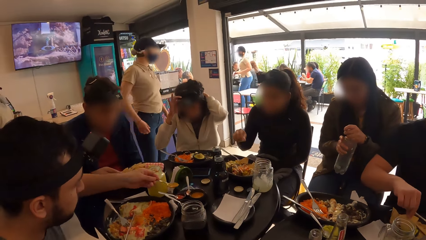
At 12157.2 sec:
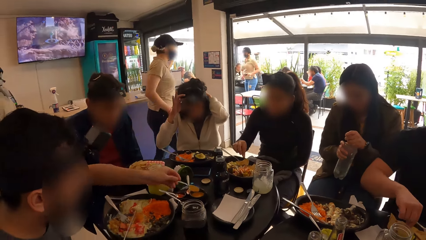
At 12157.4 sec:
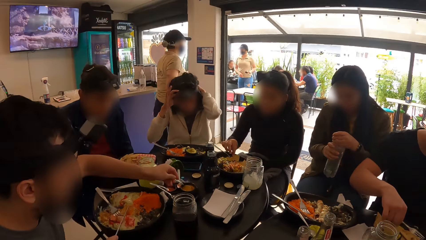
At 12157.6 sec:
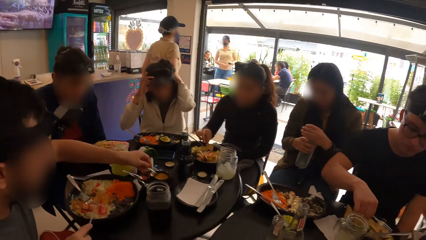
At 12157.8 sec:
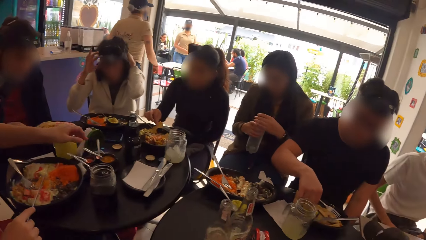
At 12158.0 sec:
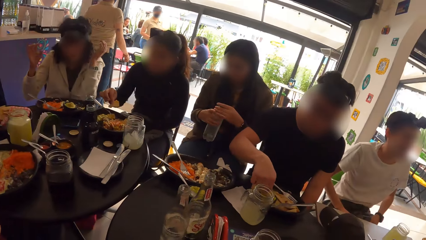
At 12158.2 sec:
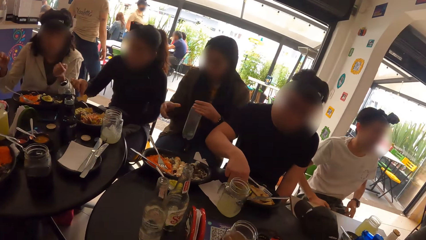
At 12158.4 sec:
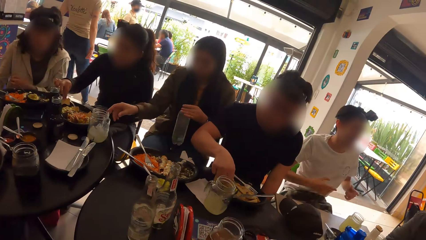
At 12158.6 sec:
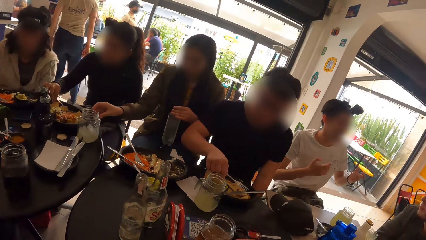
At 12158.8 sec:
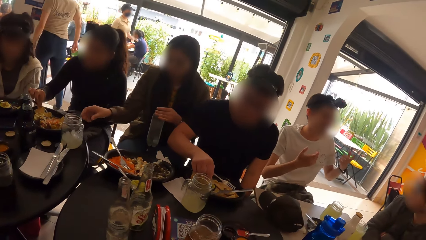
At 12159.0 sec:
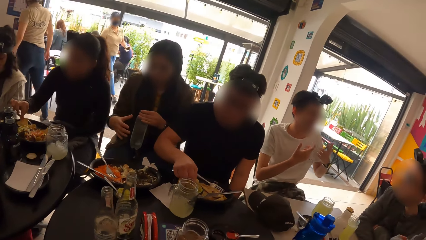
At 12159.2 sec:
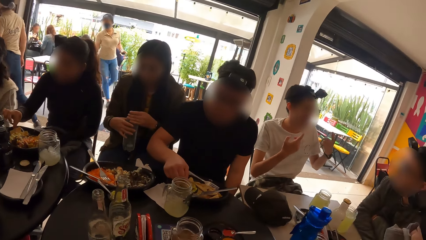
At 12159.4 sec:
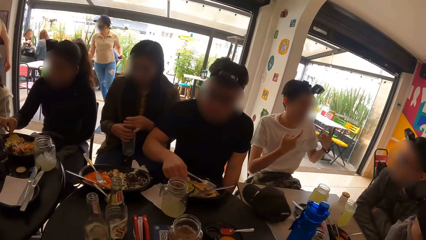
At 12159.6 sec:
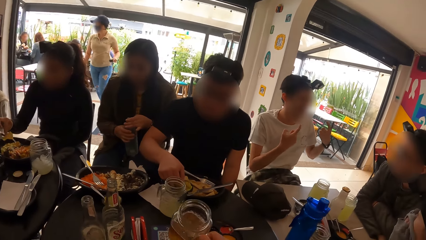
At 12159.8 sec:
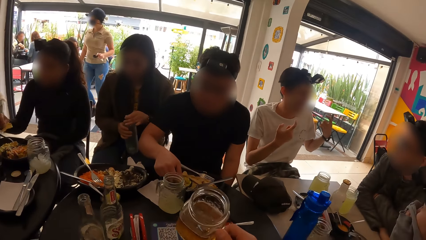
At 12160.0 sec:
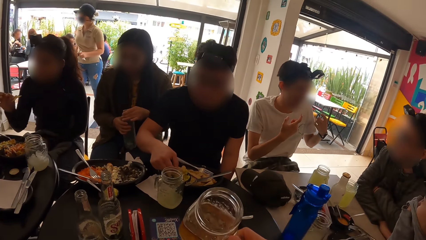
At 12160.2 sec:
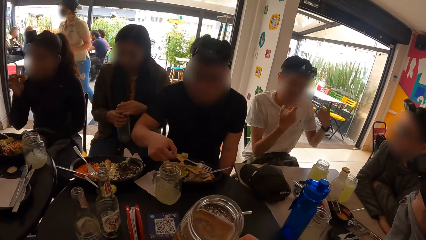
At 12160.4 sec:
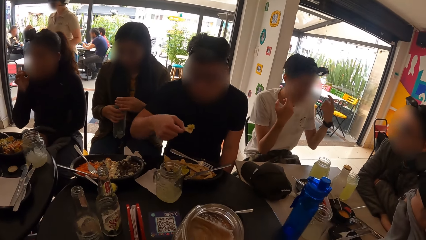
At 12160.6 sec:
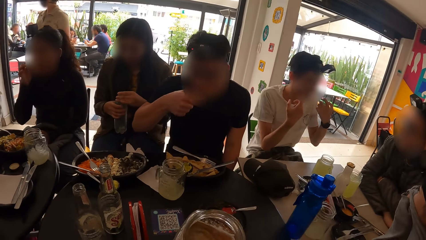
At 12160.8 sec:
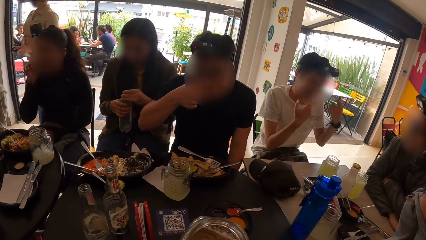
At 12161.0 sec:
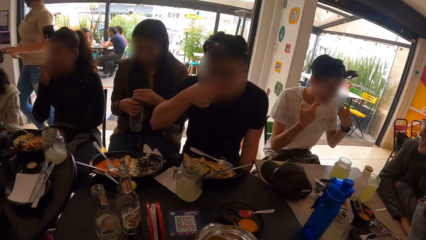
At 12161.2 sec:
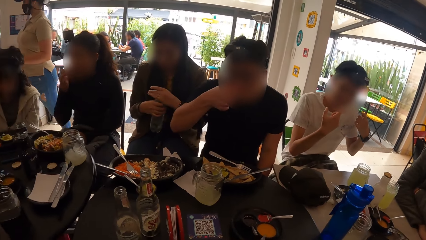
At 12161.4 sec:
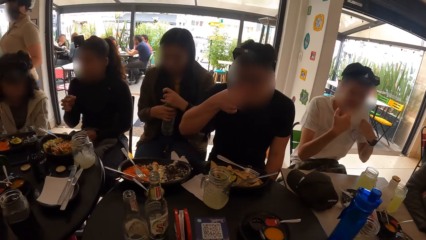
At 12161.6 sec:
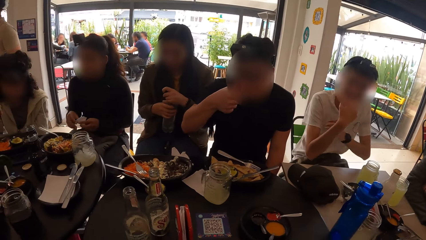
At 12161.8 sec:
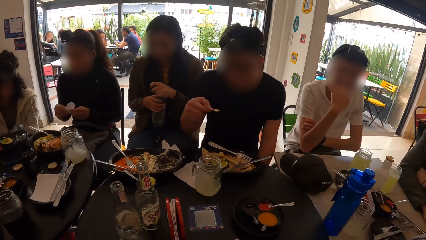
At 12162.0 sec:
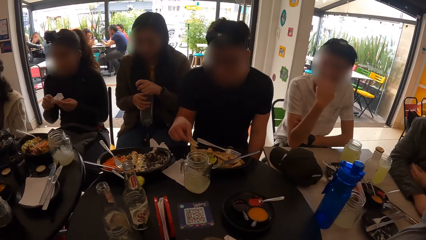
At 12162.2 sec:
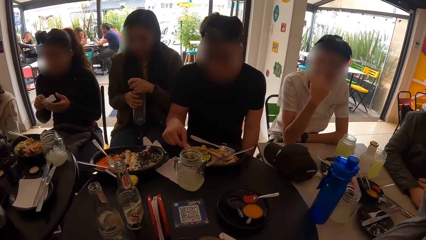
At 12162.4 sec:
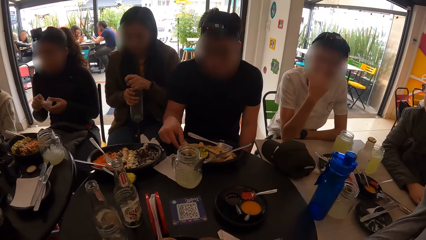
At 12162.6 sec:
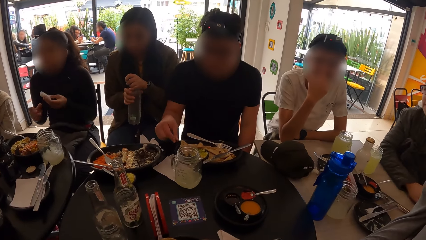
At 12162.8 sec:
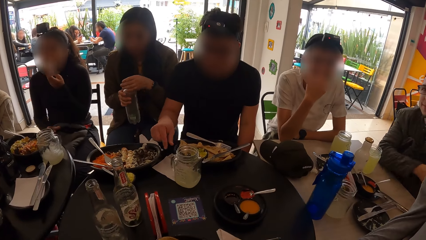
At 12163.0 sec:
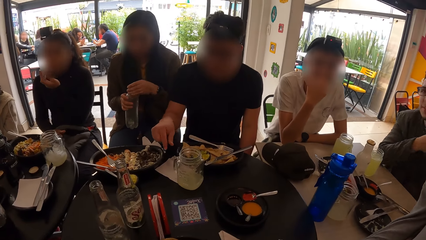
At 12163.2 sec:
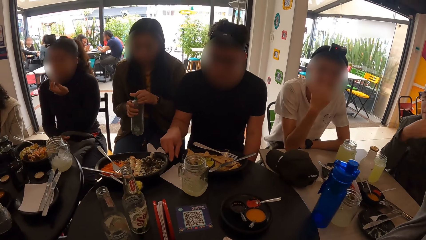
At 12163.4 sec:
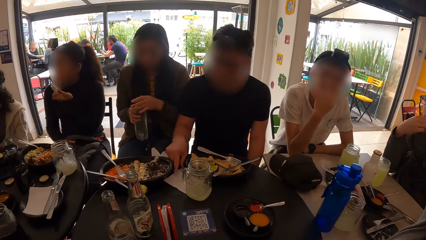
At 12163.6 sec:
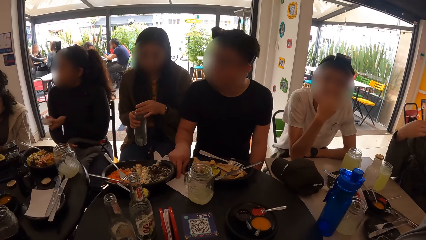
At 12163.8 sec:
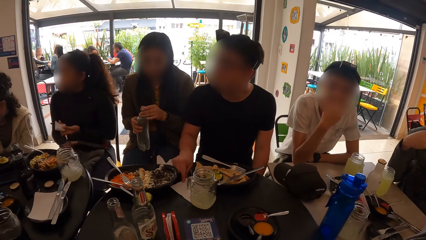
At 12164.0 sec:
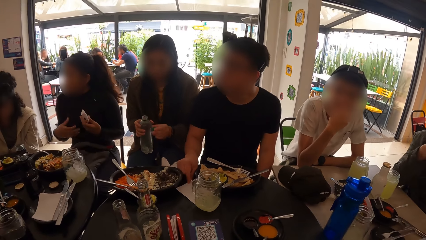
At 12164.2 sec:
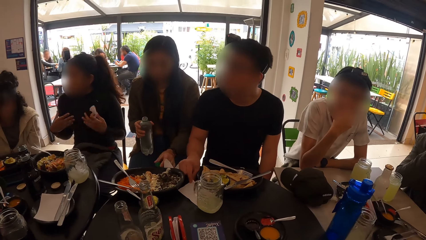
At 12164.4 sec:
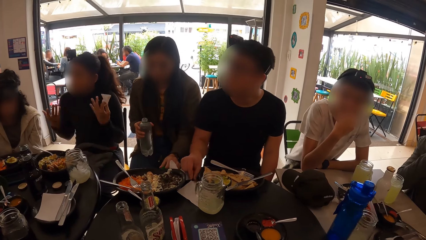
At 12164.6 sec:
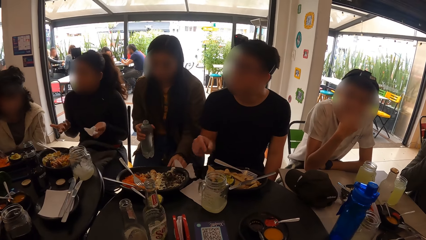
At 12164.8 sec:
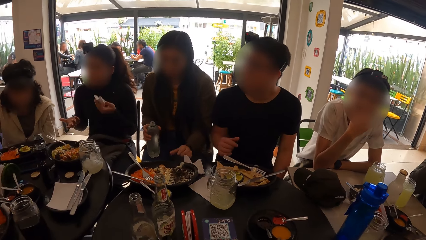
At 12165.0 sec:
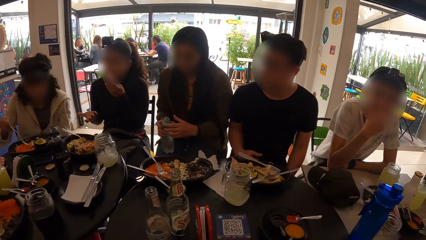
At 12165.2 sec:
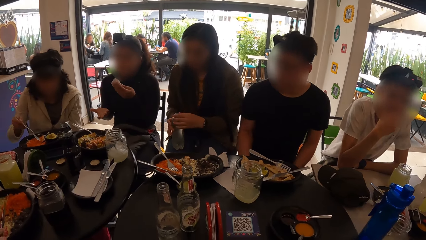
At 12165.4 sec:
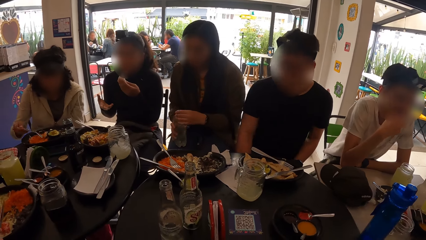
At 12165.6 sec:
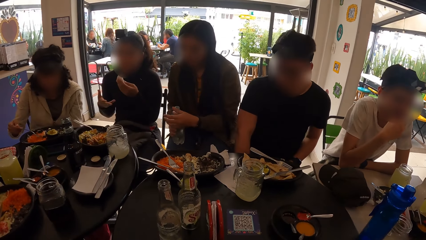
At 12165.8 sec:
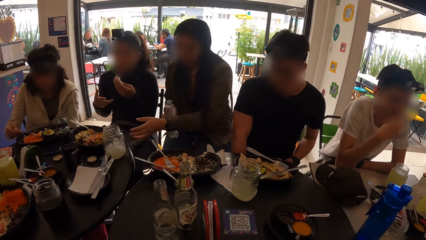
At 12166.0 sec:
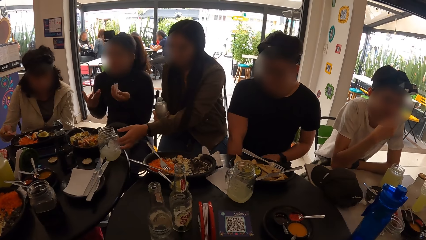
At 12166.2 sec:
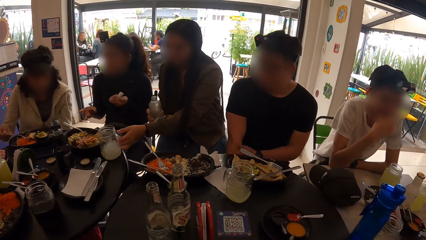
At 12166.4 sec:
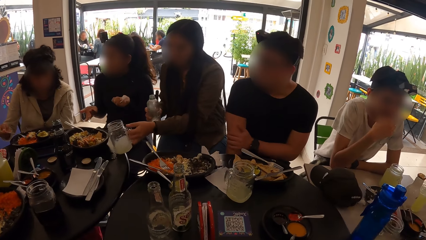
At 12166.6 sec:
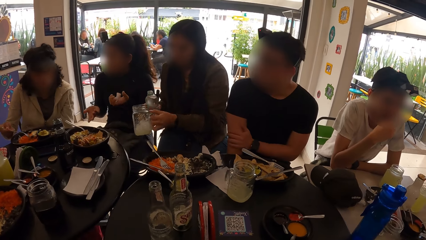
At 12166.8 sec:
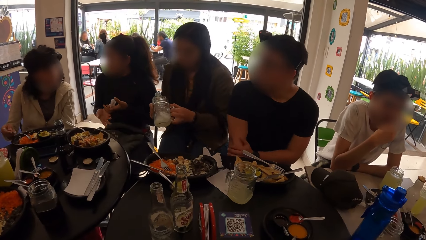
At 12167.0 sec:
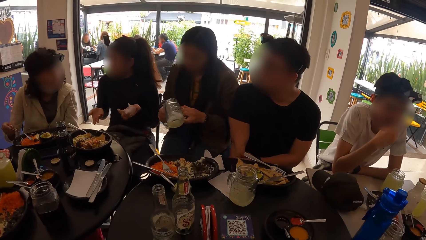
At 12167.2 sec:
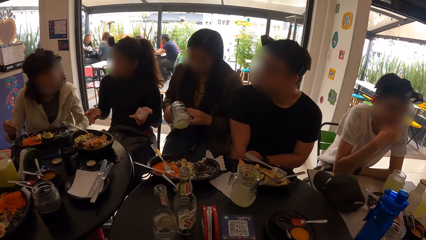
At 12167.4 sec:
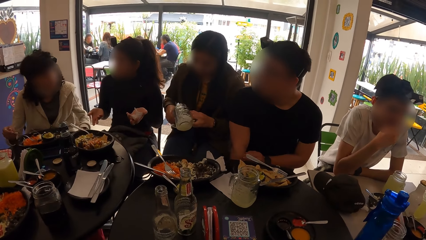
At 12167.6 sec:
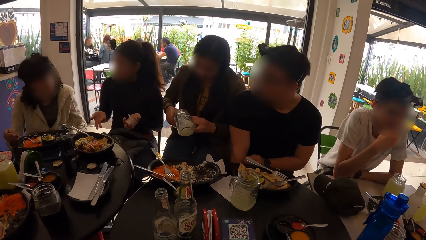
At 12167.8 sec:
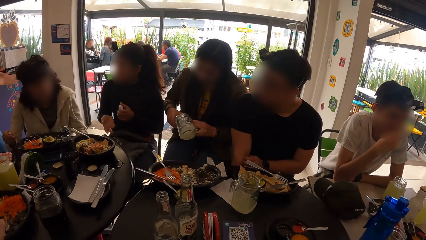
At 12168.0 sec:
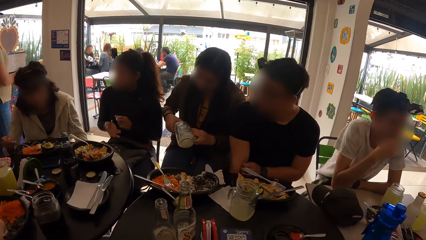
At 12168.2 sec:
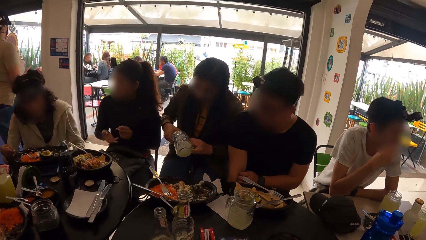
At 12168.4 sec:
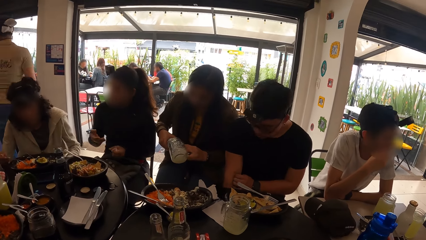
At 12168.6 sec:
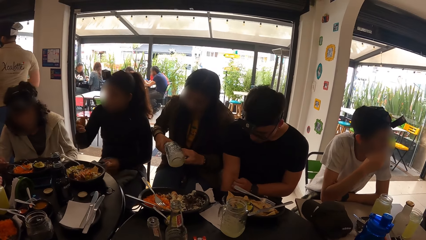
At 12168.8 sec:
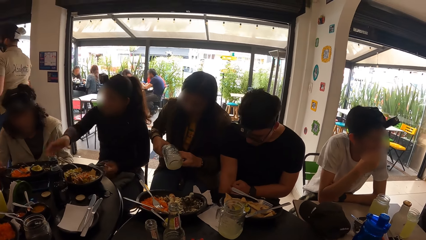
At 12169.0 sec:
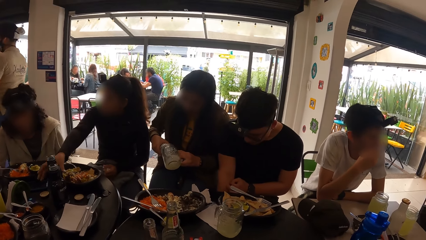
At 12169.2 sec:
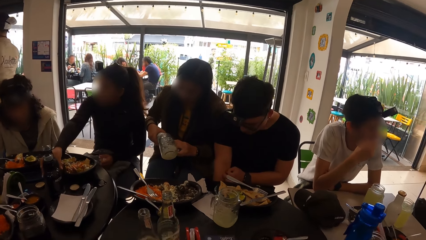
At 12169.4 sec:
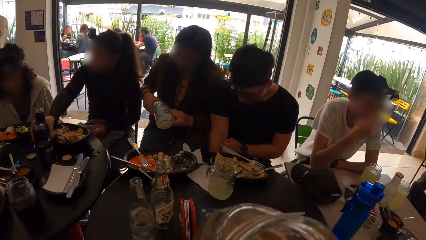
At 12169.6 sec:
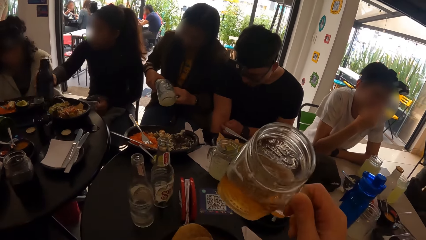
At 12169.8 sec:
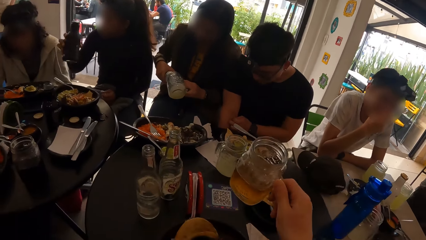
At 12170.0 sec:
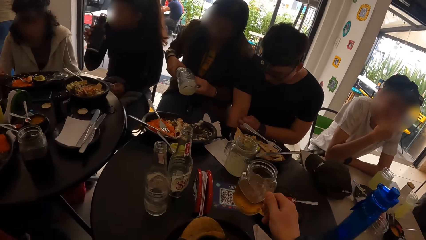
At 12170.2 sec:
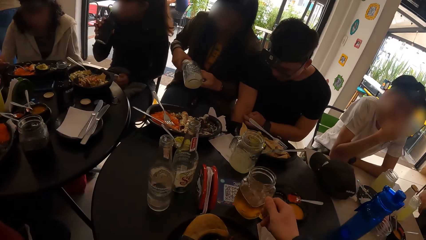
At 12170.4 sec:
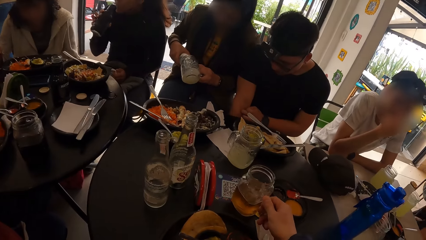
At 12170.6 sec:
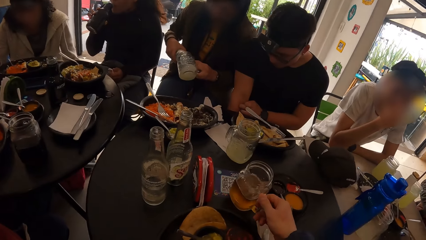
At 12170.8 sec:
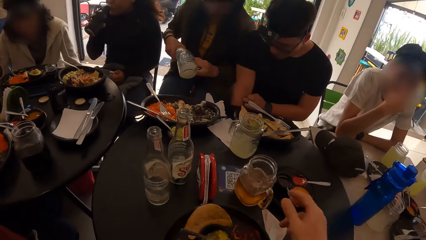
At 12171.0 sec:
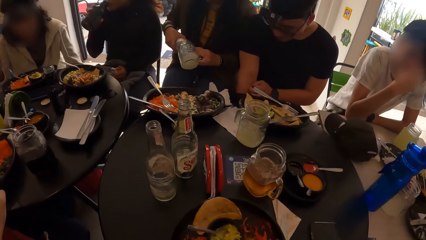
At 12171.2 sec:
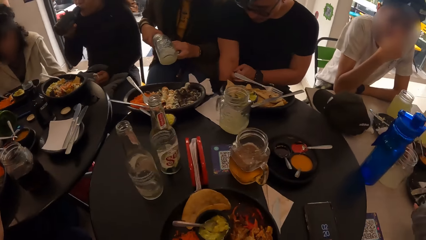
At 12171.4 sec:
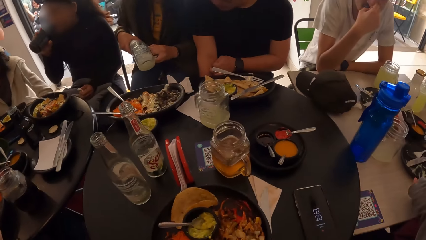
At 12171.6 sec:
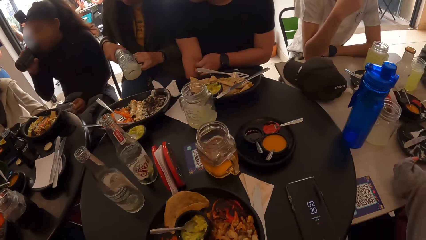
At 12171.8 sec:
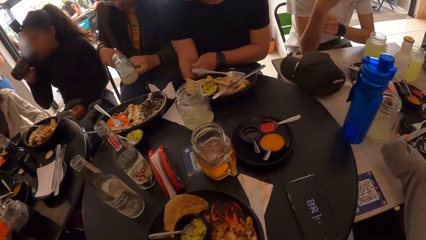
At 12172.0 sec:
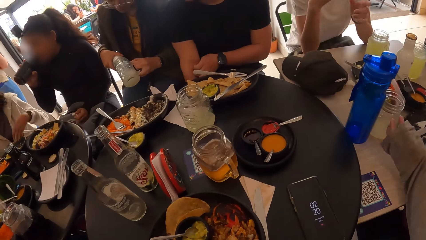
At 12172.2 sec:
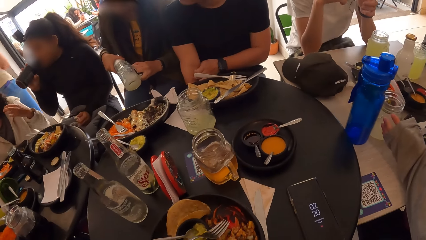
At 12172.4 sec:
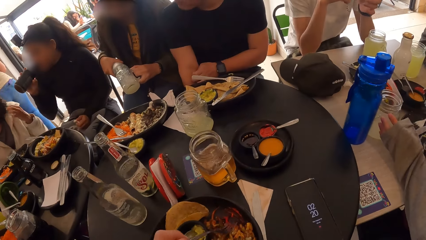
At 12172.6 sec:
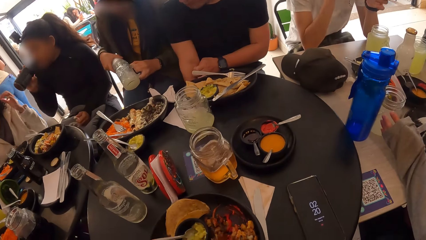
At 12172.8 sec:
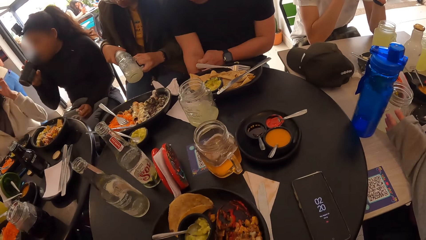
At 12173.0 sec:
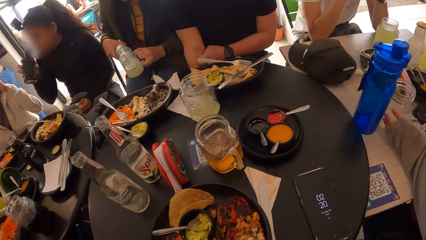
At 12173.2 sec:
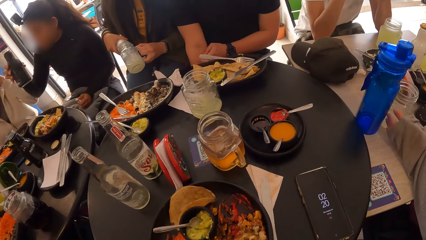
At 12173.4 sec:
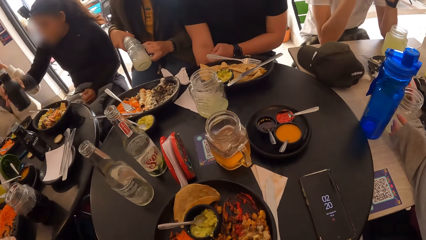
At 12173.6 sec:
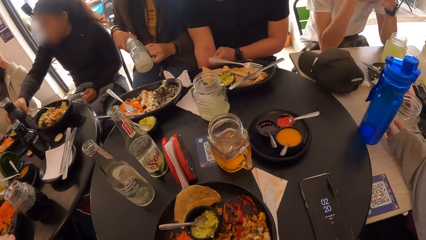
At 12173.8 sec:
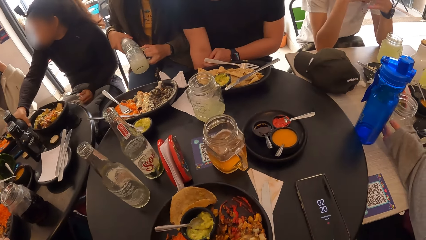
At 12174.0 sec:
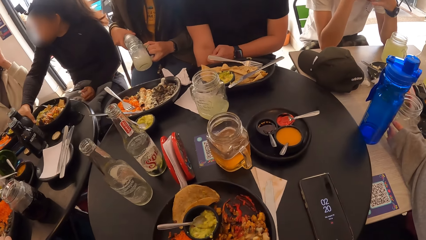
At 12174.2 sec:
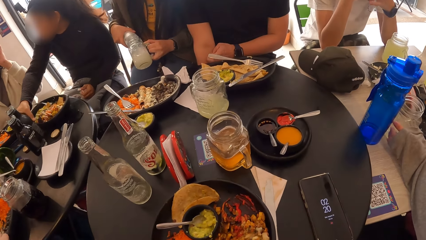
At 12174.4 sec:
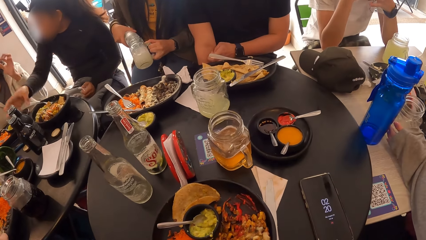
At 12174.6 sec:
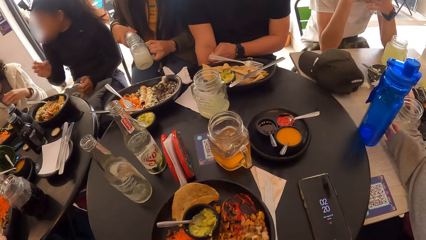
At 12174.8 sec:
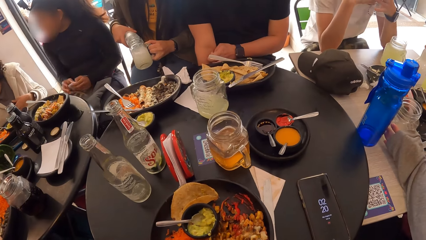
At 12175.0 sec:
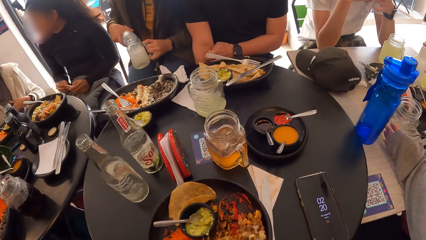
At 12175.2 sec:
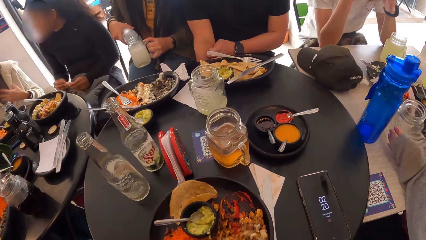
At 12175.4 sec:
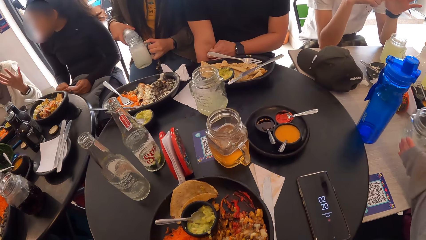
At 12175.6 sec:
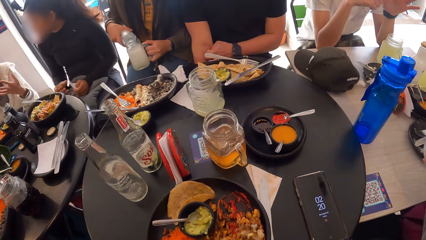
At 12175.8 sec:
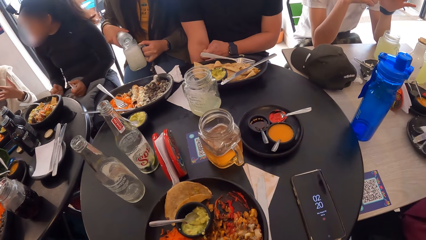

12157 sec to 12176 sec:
A man returns the spoon in the spice. The camera wearer looks around. He picks a drink and drinks. A woman picks a jug with her right hand. The woman pours a drink from the bottle into the jug. Another woman picks the bottle with her right hand. The camera wearer drops the cup on the table with his right hand. The second woman drinks from the bottle with her right hand. The camera wearer moves the fork. A third woman touches the cup with her right hand. The second woman drops the bottle on the table with her right hand.
